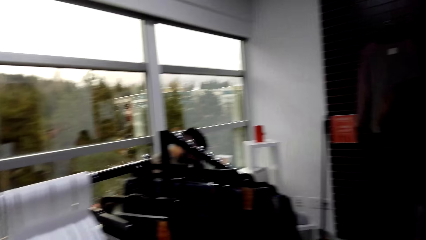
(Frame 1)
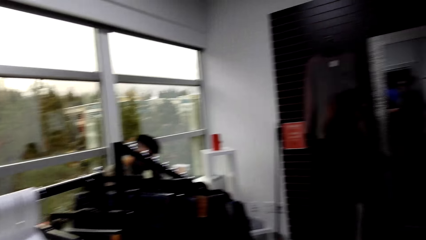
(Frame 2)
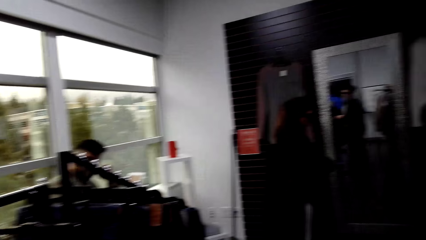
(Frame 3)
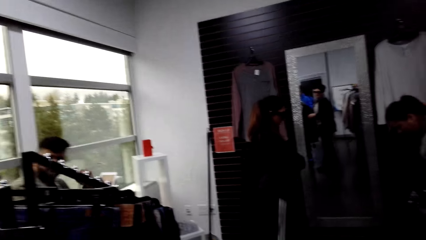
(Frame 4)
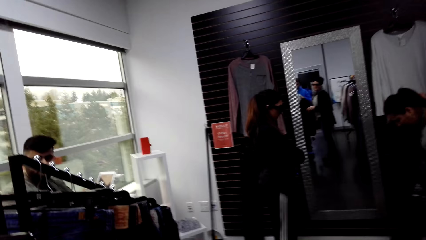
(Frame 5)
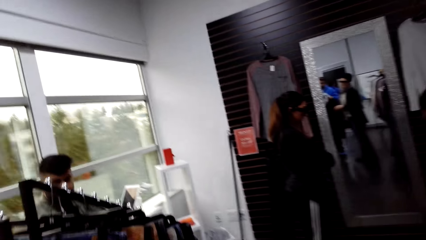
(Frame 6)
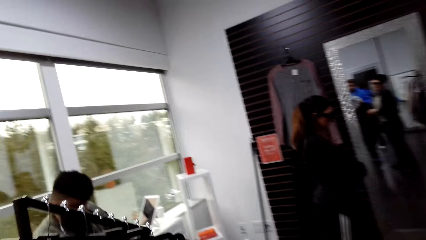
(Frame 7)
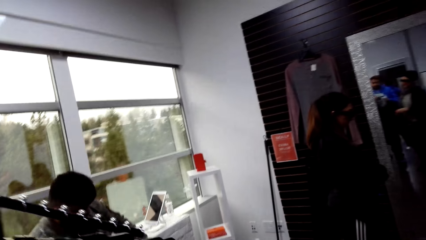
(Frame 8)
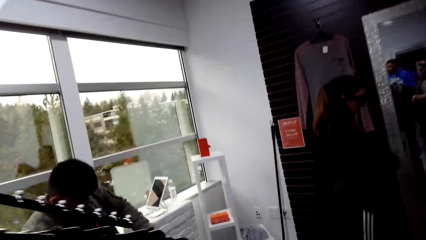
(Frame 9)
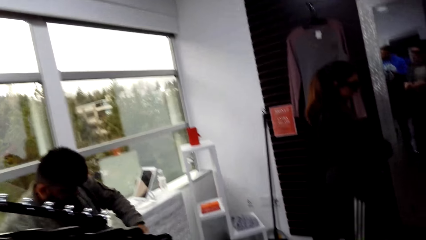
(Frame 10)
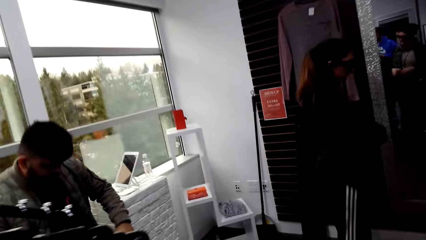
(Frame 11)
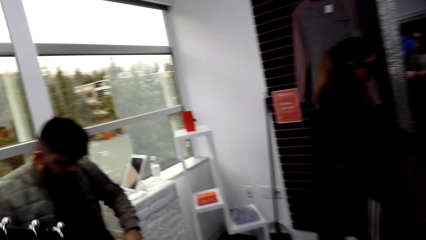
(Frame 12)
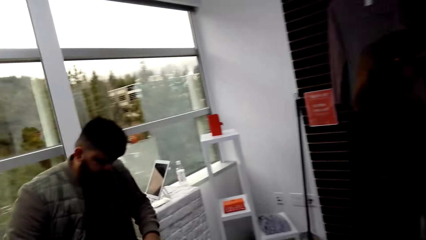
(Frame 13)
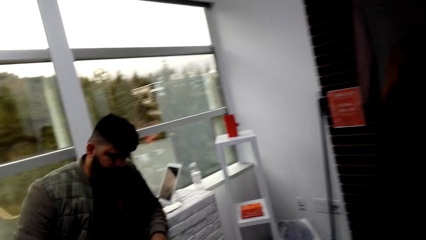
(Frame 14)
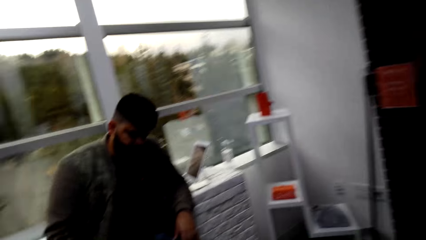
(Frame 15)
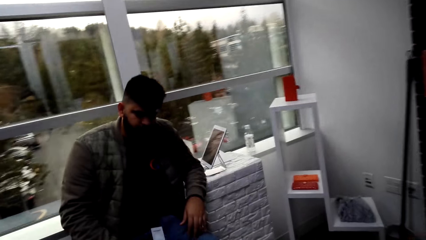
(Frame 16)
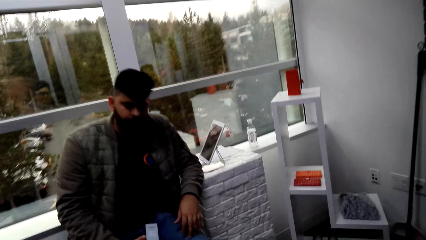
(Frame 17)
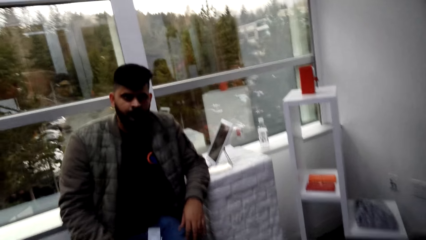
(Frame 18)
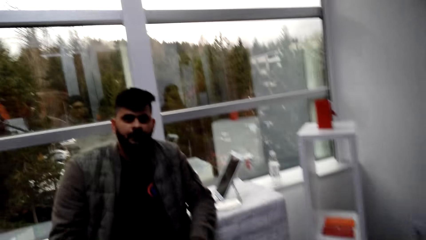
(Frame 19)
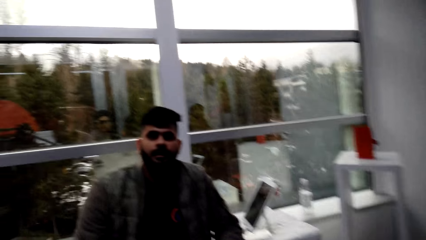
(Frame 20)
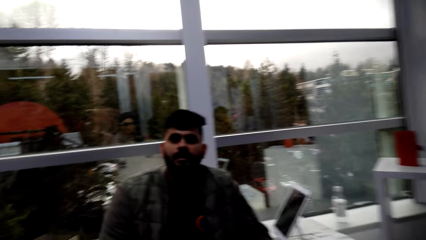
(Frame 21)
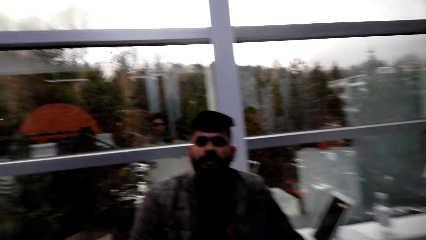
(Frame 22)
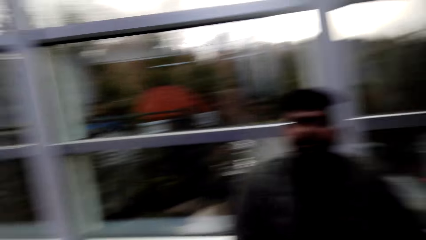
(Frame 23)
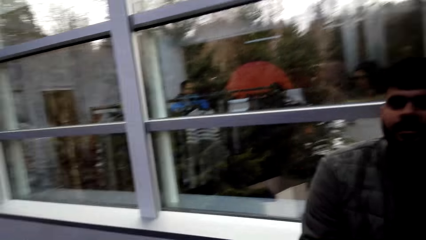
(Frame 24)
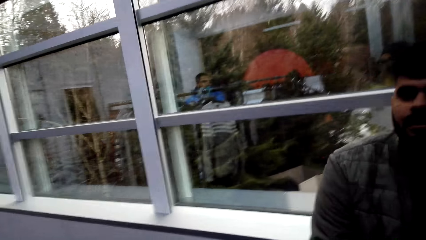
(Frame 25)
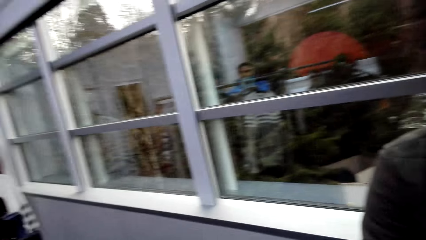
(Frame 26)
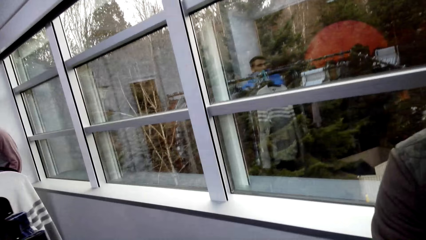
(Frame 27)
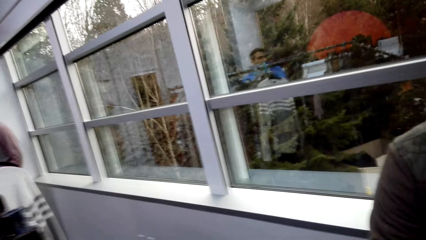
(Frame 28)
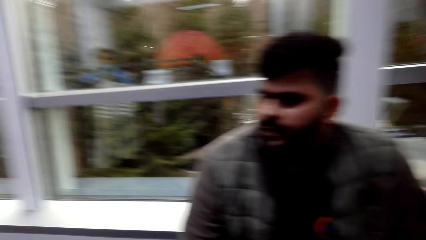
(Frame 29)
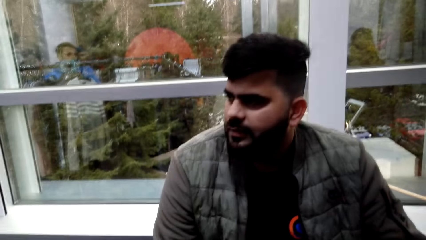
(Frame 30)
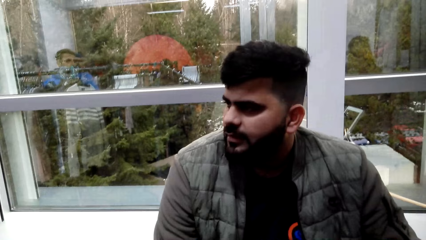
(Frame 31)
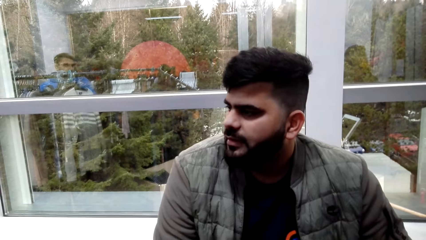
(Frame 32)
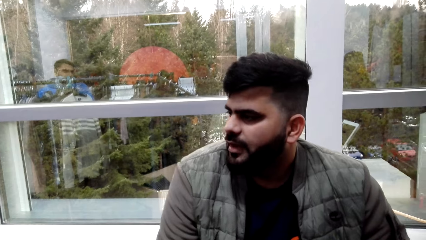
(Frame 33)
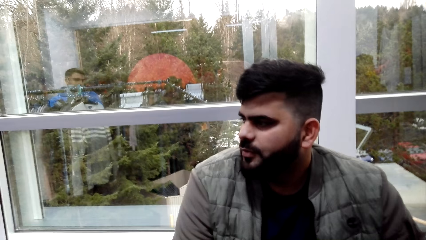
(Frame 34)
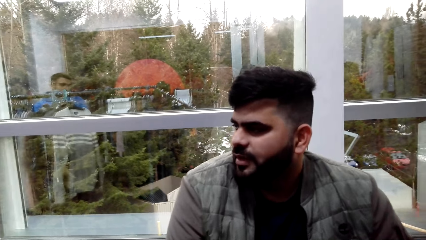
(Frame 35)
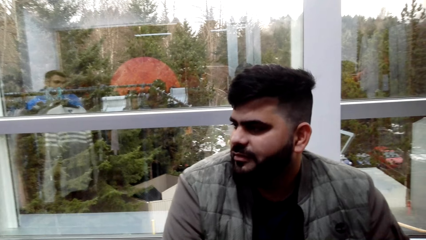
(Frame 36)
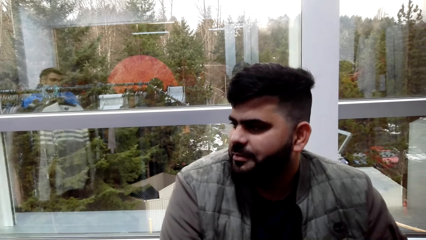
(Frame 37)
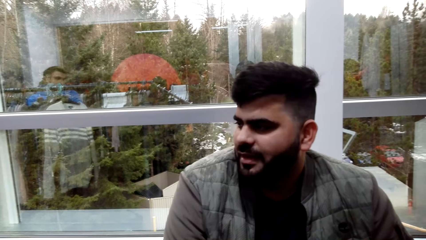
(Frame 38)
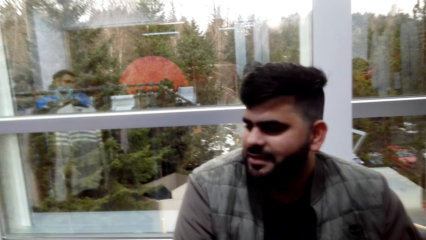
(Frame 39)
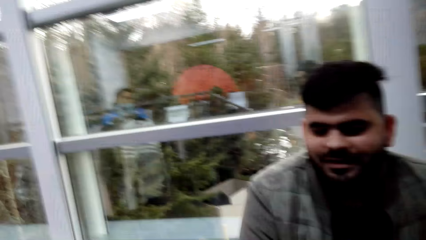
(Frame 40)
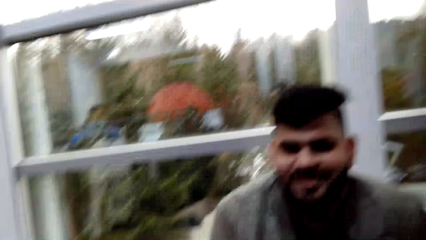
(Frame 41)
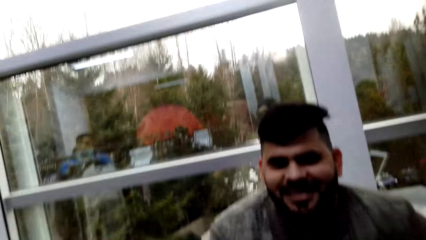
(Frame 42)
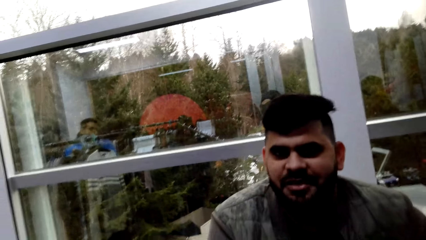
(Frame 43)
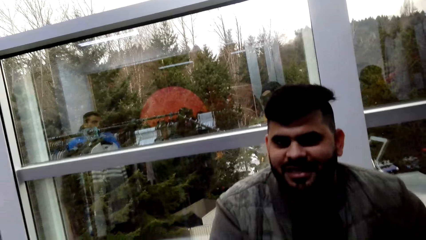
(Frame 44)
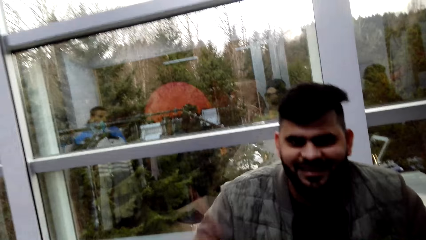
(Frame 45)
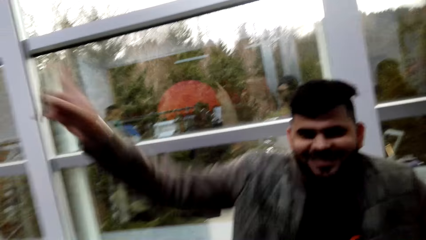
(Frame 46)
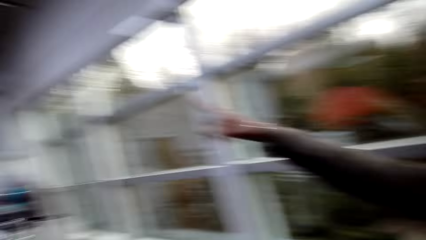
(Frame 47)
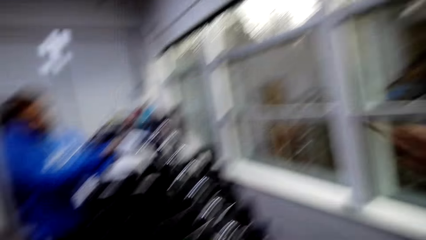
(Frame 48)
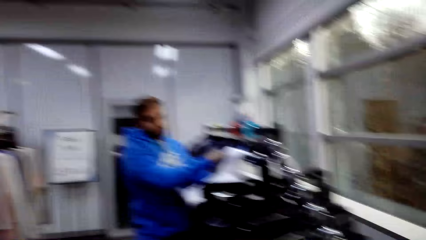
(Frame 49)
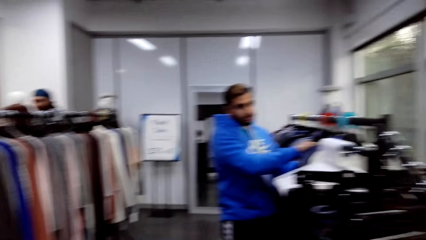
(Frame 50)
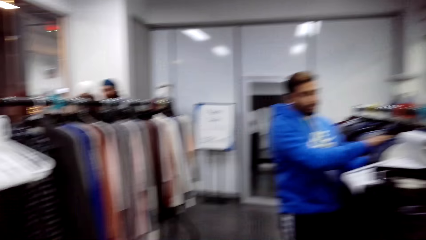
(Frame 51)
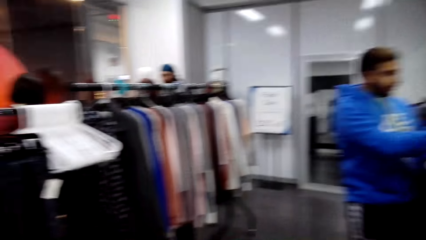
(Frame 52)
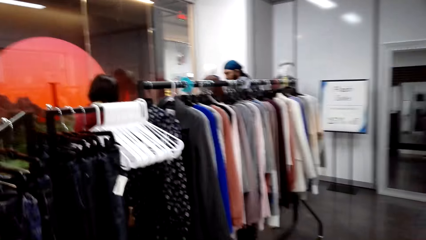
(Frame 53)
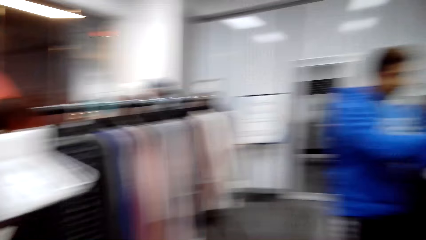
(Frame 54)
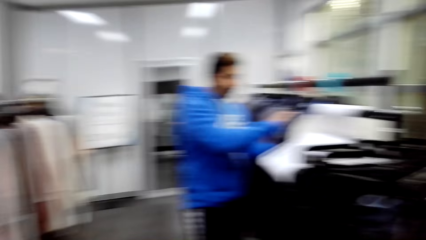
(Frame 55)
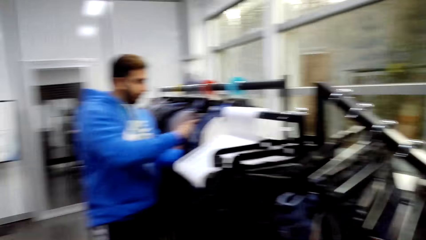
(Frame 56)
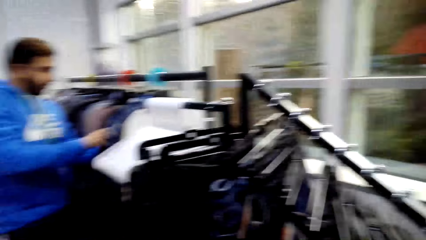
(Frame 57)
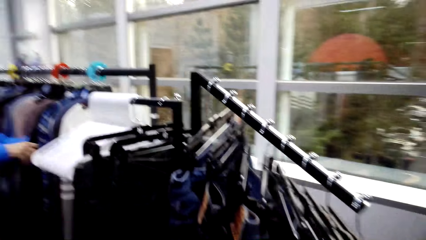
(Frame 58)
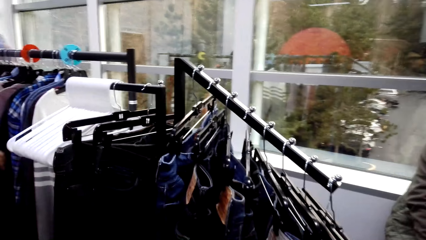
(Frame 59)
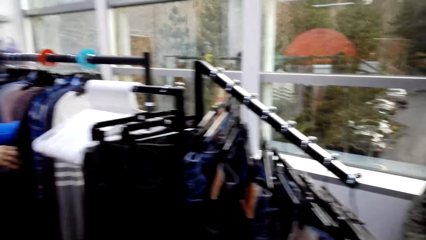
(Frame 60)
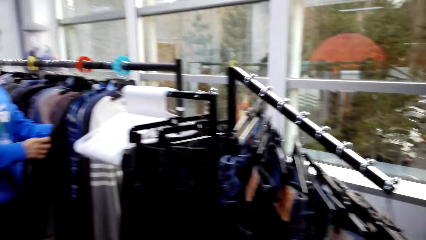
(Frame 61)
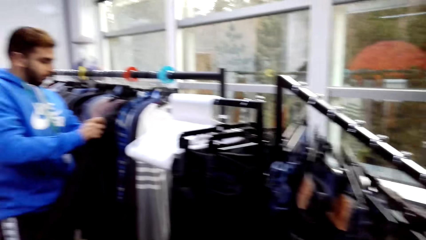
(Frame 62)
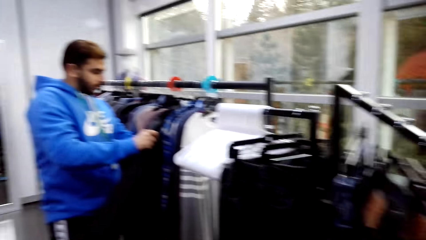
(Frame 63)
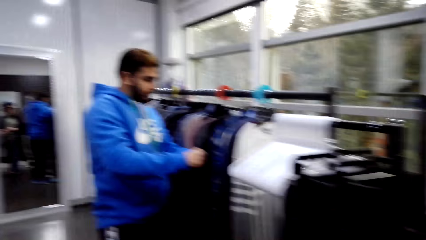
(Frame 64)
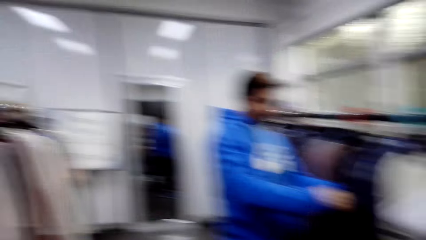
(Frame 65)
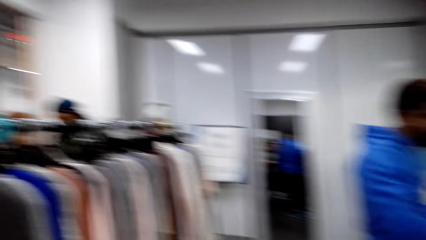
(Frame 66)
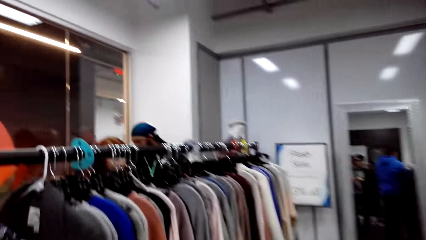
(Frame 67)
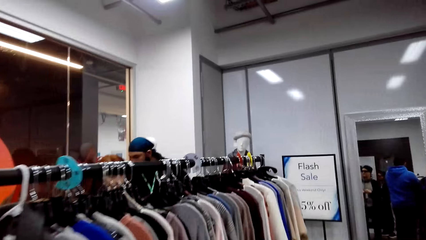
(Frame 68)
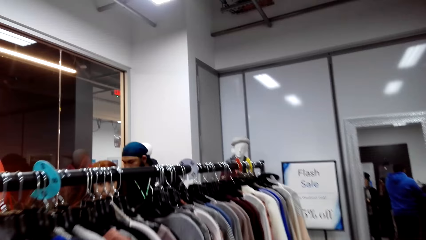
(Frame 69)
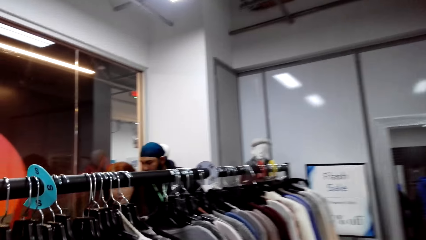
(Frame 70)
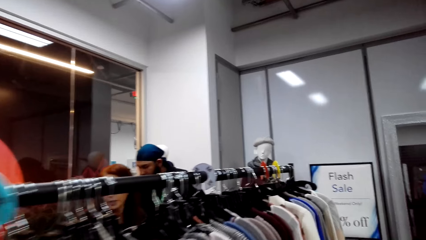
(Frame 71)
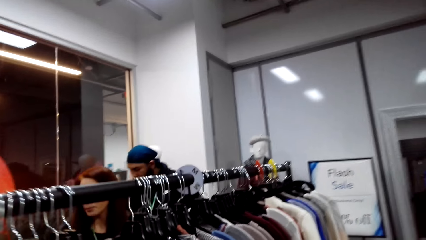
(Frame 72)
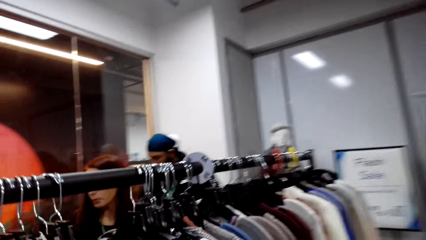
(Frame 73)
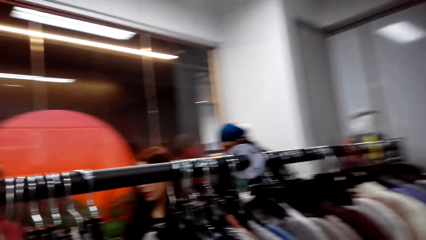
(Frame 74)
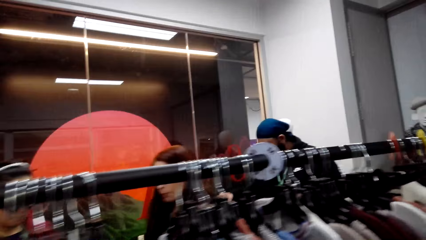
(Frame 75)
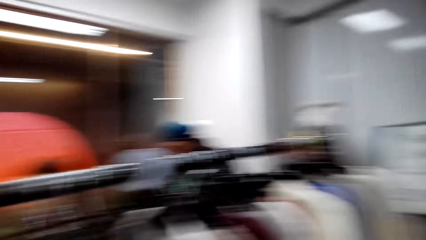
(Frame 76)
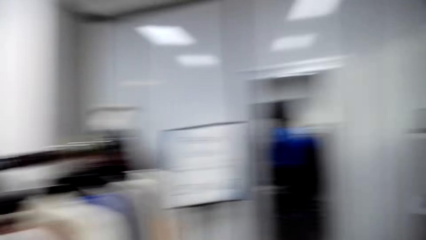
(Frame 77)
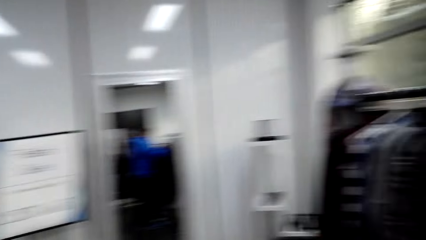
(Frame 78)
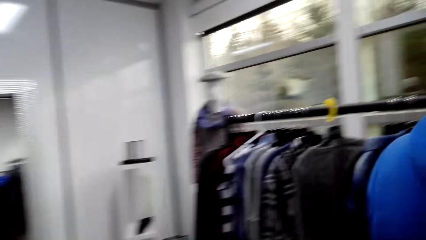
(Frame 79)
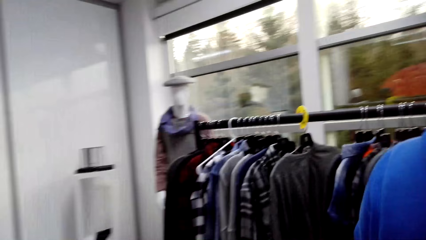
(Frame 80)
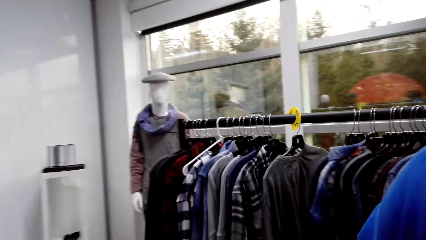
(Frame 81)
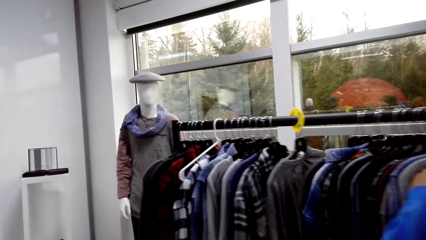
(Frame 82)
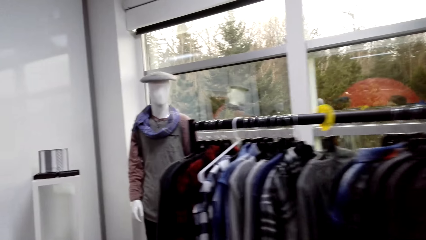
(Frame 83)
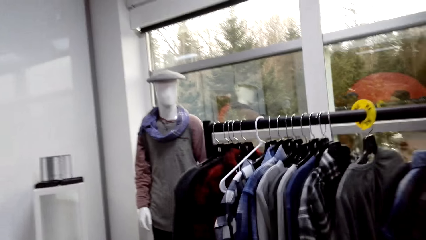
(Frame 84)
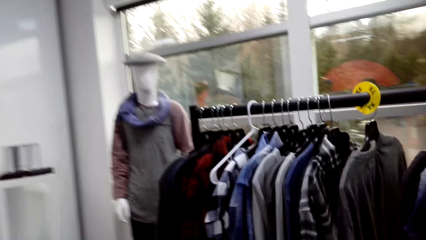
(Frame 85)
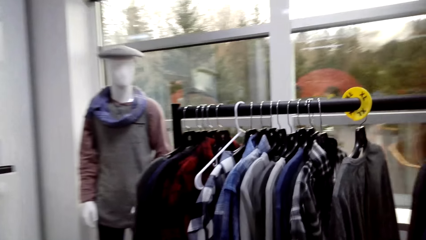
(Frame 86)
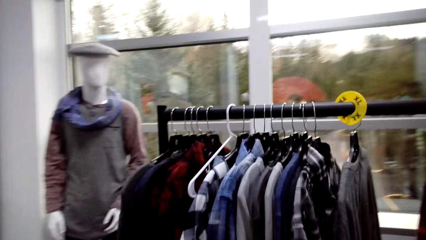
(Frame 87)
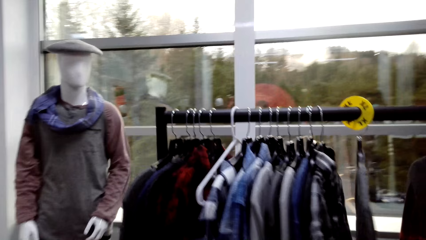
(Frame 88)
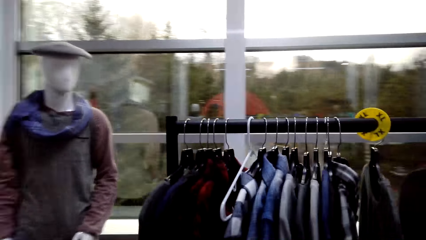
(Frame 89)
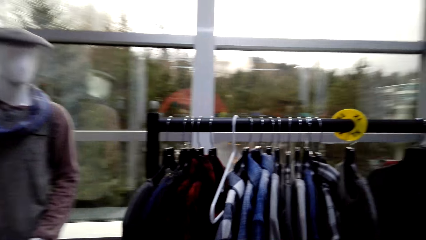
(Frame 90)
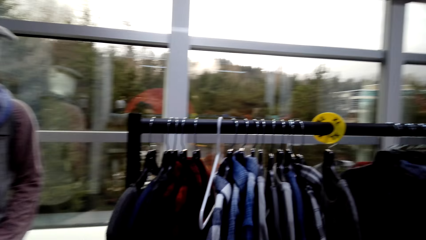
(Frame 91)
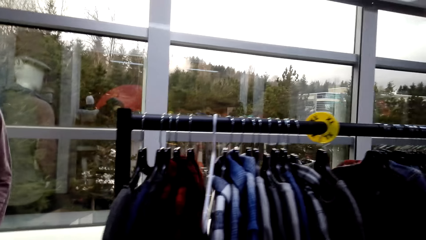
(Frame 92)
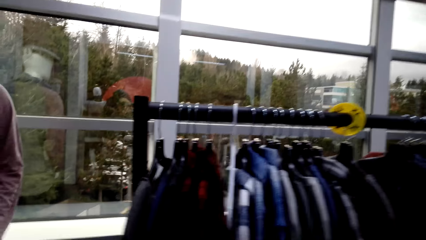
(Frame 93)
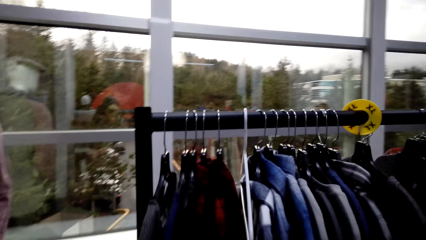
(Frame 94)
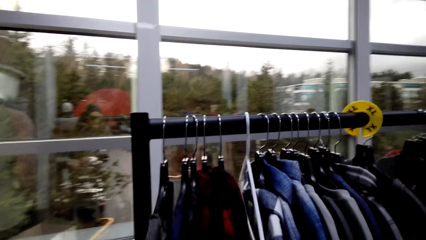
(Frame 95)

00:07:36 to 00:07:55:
The camera wearer walks around. They talk to a man. The man points to another direction. The camera wearer walks around. They walk around the store.
